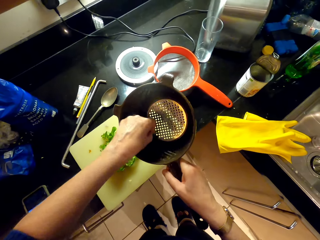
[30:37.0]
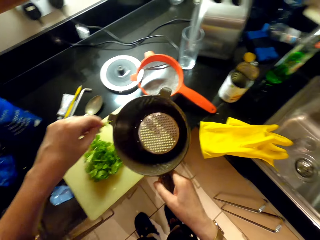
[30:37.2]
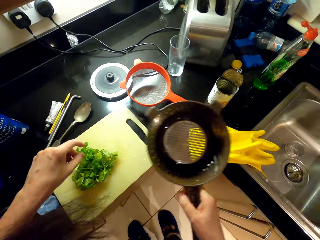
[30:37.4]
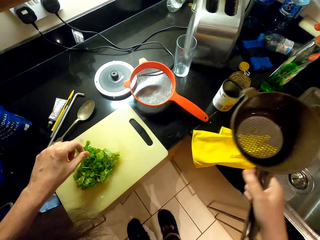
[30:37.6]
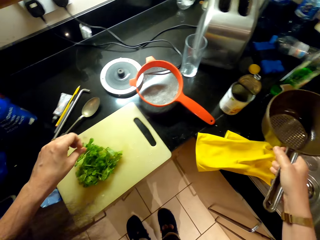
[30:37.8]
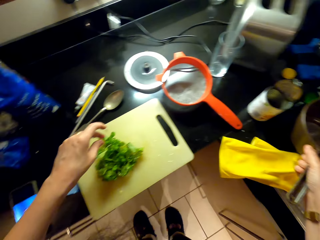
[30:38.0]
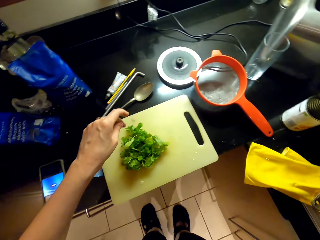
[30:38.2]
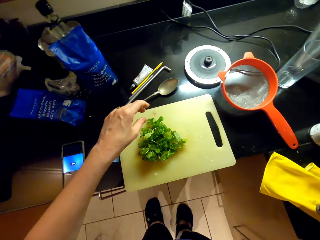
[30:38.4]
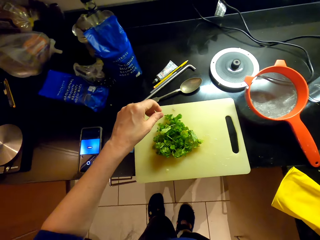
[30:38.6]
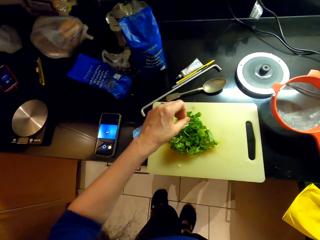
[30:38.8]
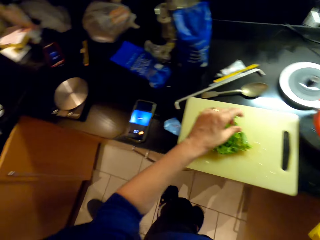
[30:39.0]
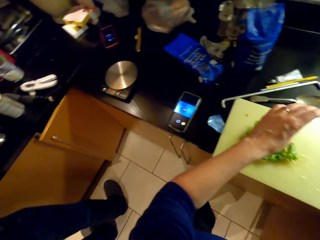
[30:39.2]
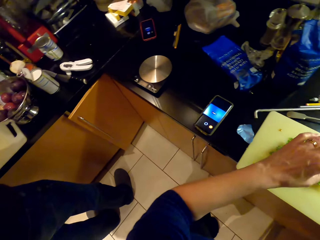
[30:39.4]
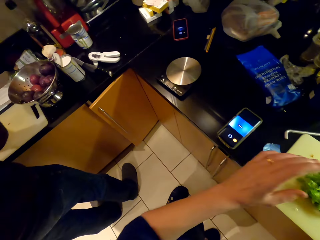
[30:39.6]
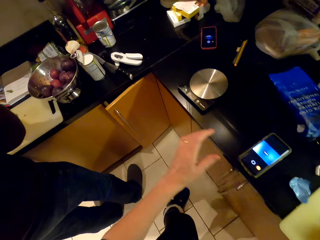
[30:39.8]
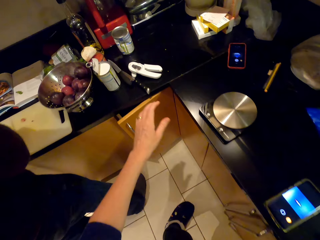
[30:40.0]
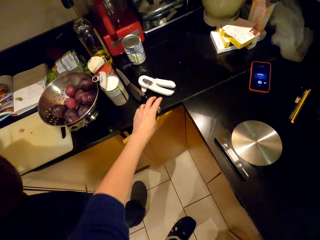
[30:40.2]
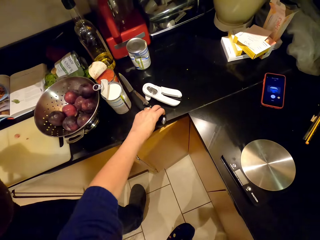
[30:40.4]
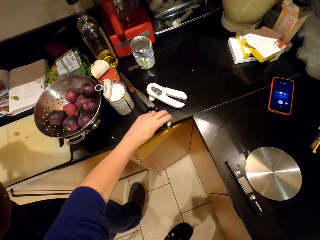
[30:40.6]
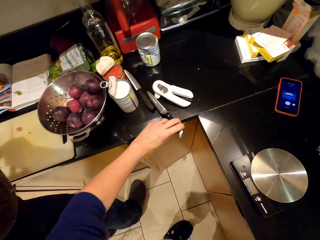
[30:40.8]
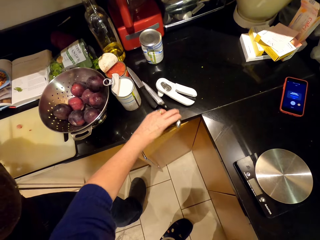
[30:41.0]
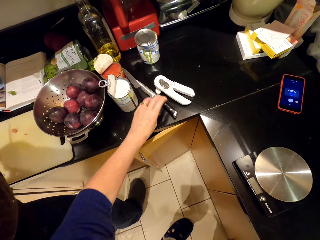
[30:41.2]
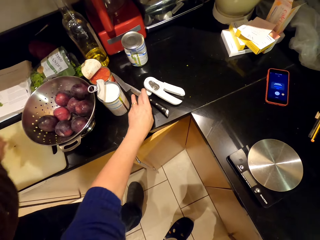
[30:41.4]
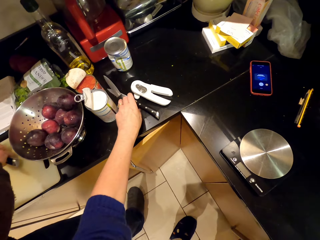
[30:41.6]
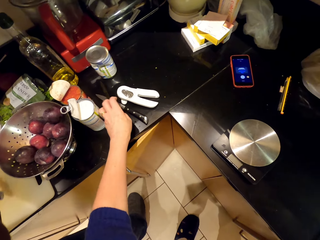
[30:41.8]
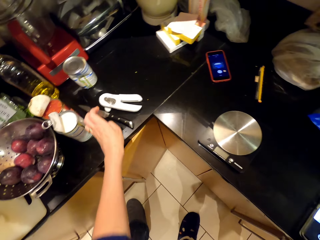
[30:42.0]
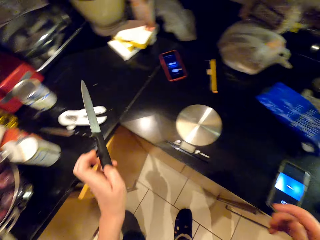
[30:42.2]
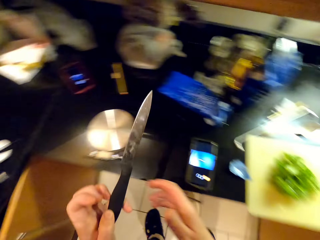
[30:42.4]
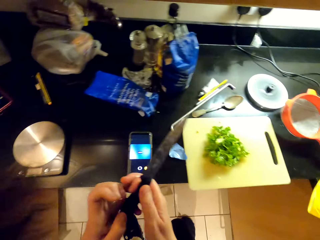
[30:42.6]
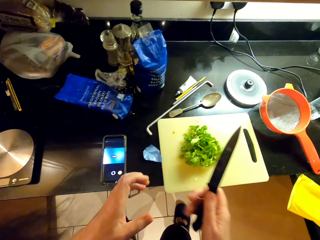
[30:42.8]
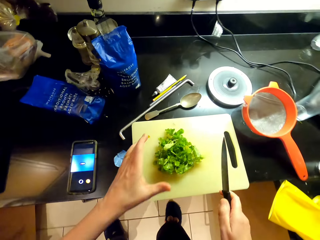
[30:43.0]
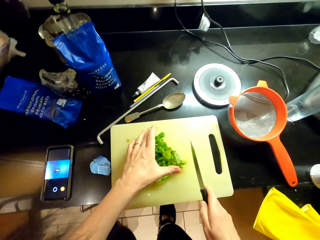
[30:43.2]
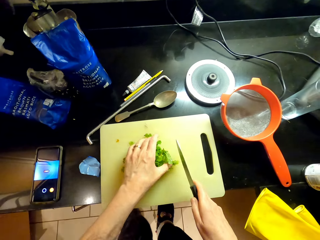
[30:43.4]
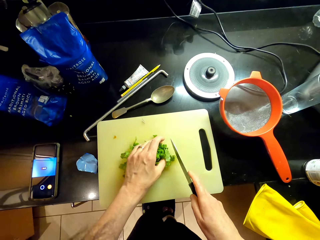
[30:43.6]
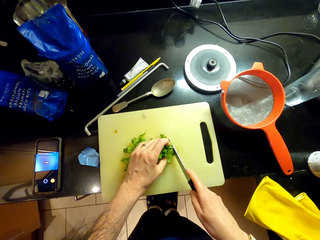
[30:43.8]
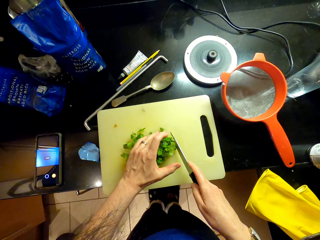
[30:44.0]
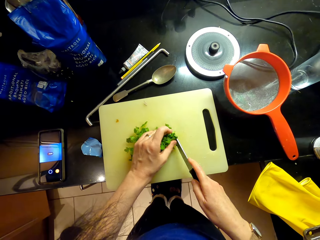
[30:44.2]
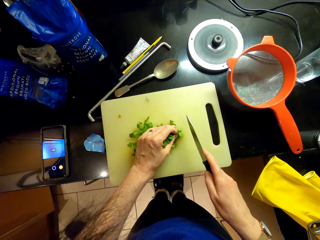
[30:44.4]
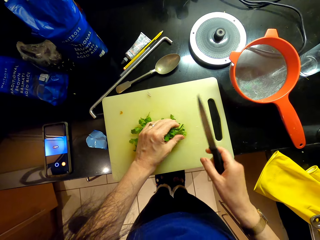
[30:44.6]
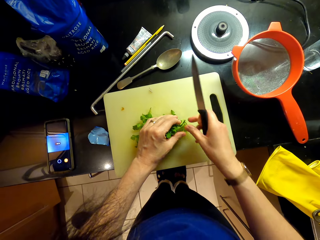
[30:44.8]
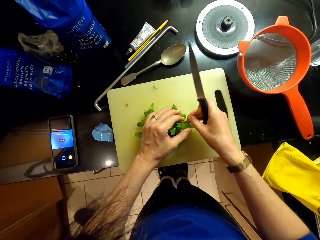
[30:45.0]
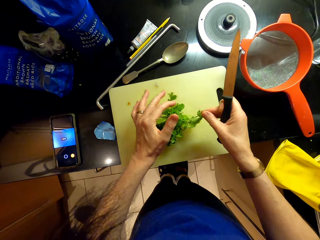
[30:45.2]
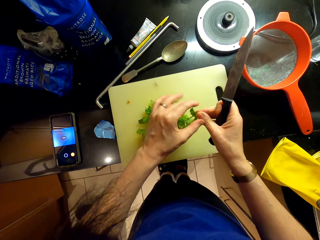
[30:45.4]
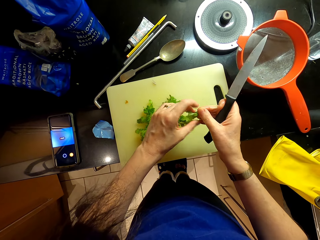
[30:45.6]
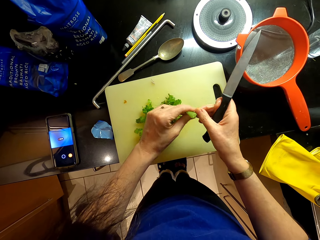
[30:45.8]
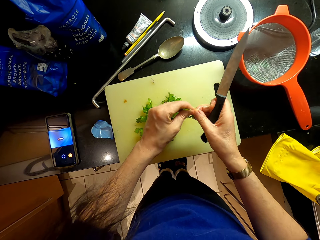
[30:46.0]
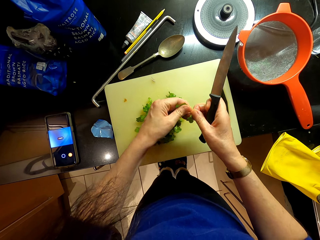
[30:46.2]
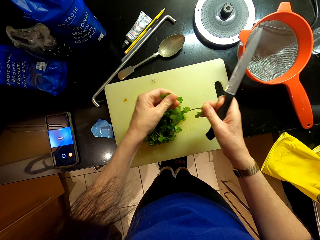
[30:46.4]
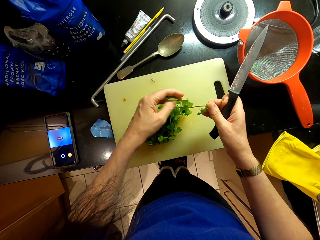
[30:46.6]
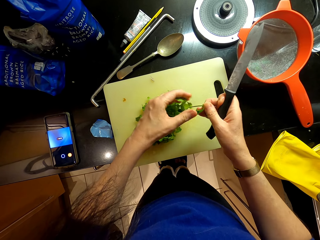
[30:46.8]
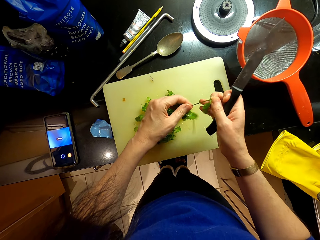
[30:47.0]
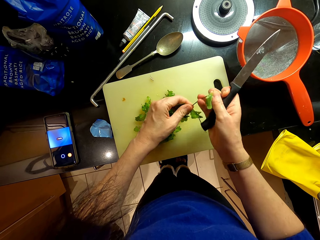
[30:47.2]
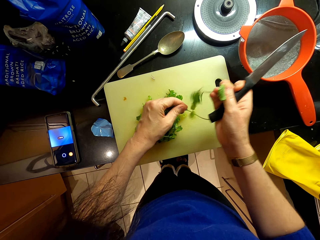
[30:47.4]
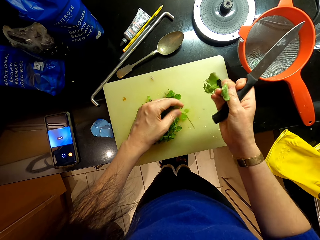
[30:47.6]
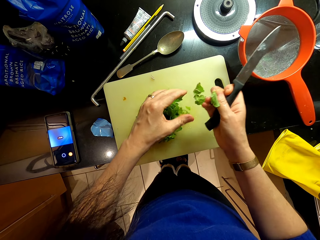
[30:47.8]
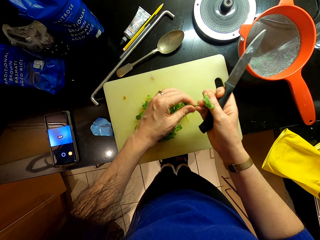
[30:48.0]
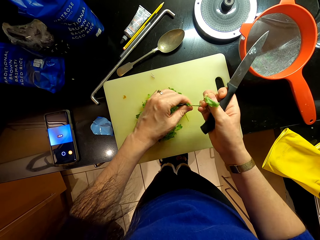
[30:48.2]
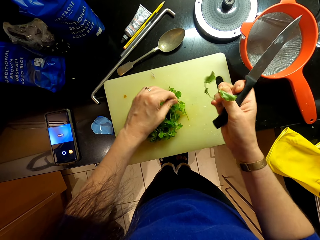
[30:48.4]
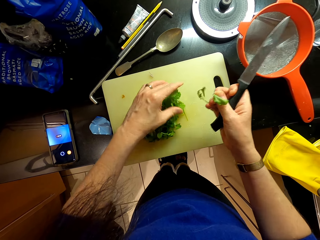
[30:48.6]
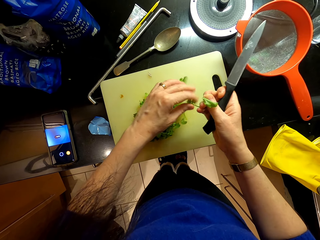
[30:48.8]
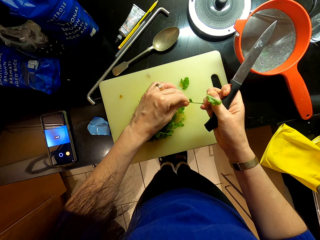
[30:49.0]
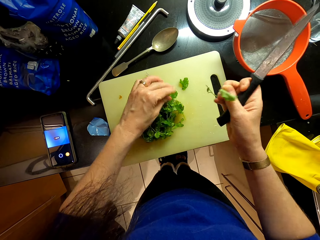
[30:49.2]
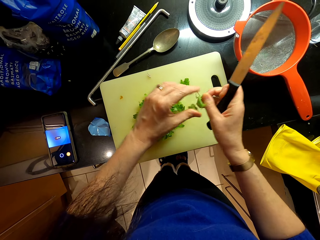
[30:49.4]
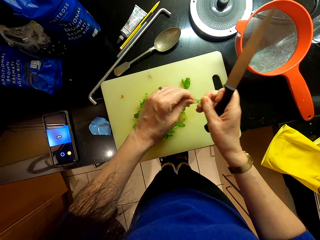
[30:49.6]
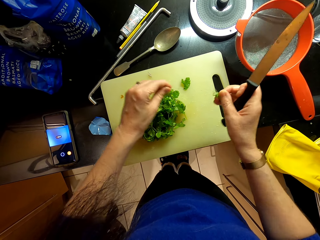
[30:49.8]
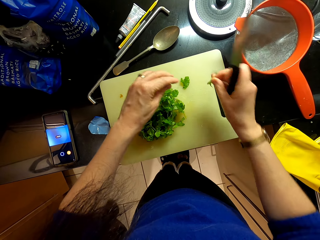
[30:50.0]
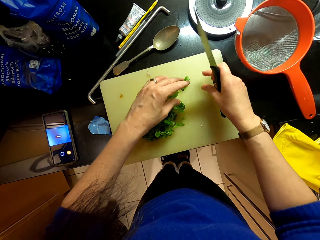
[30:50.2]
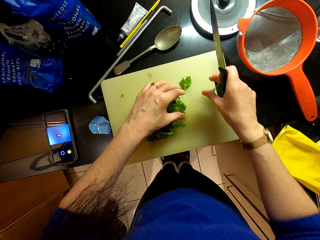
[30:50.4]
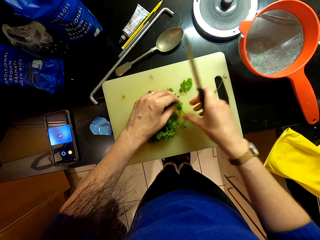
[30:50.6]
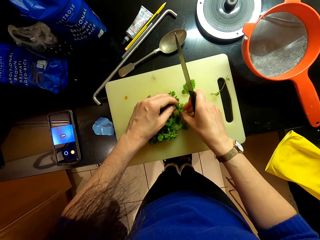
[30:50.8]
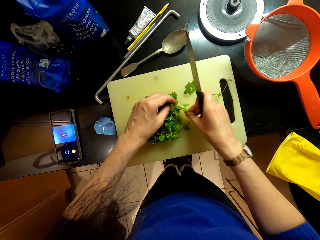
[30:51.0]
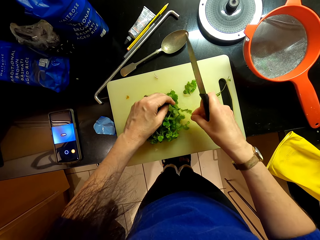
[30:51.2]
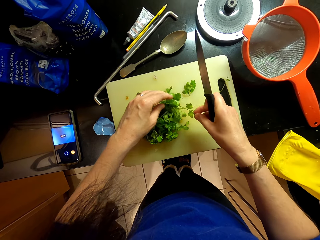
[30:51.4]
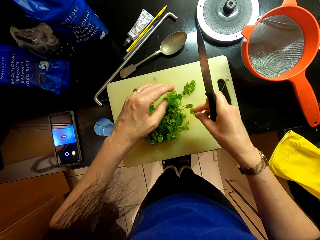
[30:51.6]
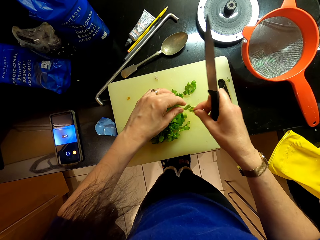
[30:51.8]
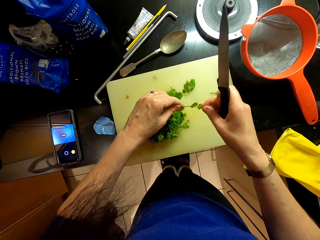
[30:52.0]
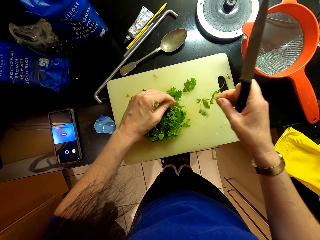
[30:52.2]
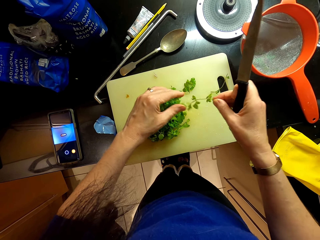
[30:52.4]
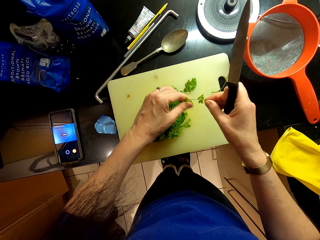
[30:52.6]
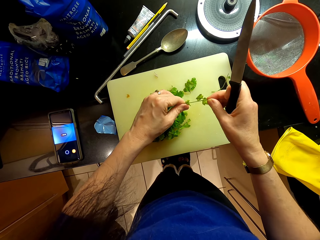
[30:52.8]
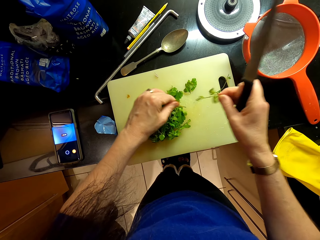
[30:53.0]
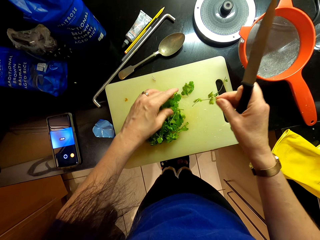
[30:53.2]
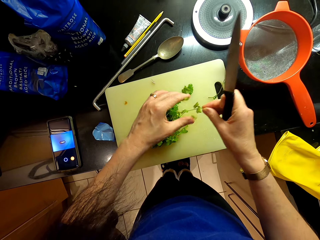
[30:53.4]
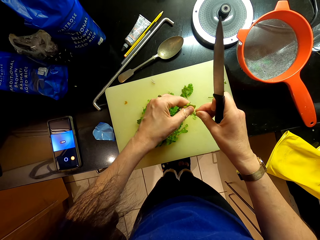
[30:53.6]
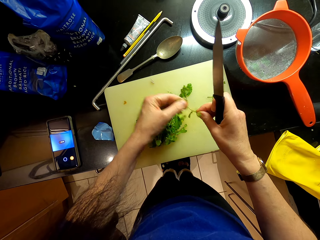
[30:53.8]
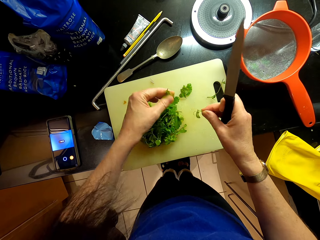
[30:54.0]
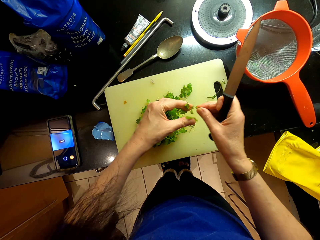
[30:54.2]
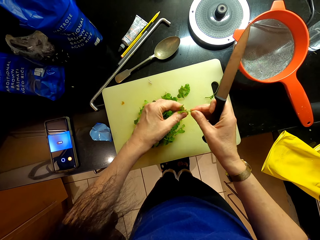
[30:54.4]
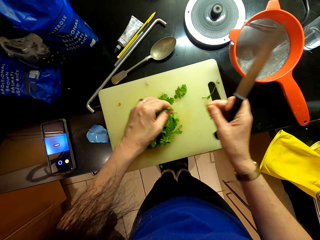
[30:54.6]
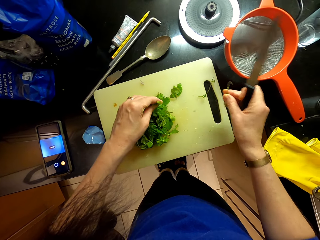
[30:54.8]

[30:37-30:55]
The camera wearer puts the strainer aside. They touch a knife and pick up the phone. They pick up the knife. They pluck the coriander leaves from the stems. They prepare the vegetables.

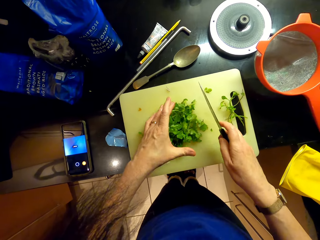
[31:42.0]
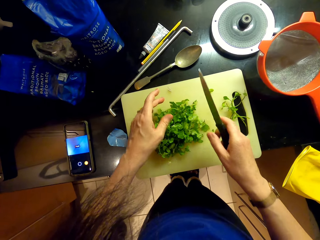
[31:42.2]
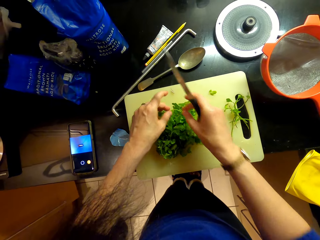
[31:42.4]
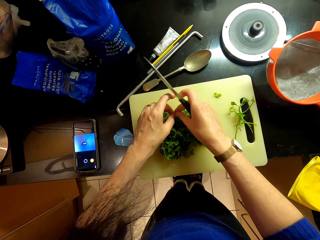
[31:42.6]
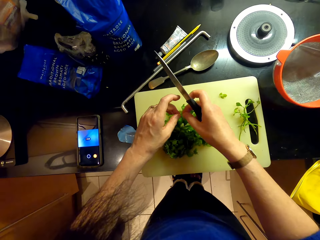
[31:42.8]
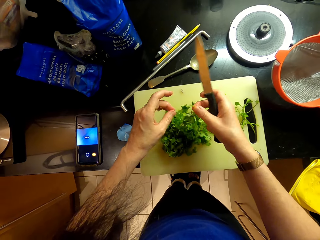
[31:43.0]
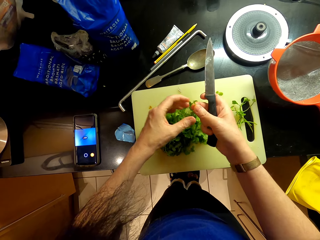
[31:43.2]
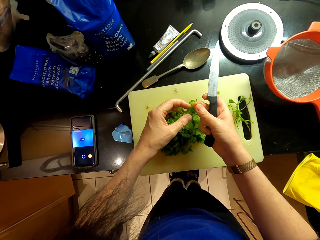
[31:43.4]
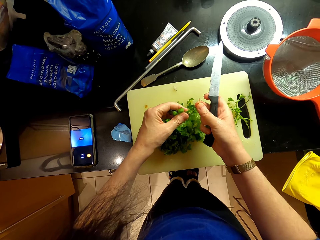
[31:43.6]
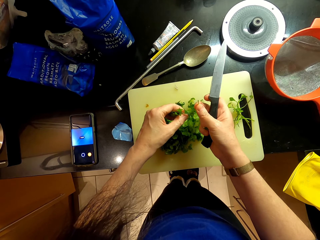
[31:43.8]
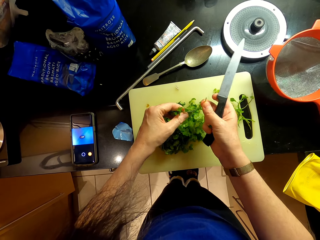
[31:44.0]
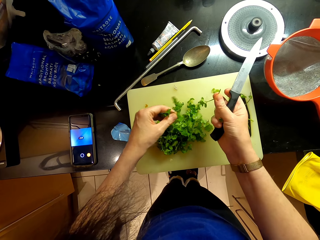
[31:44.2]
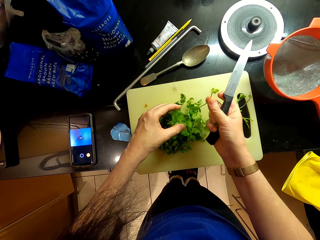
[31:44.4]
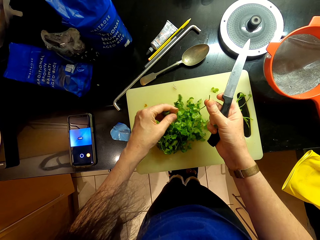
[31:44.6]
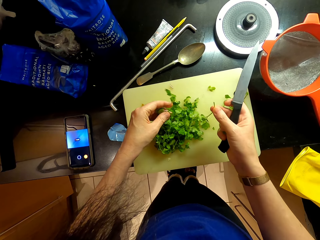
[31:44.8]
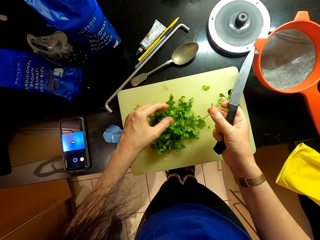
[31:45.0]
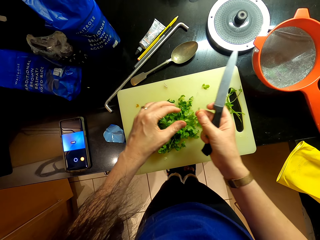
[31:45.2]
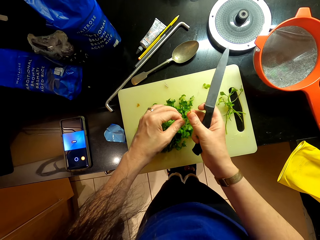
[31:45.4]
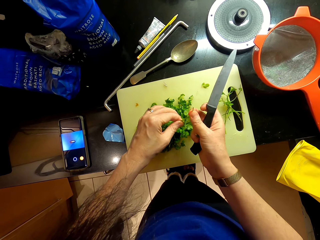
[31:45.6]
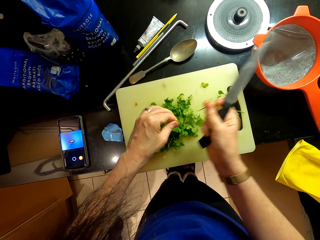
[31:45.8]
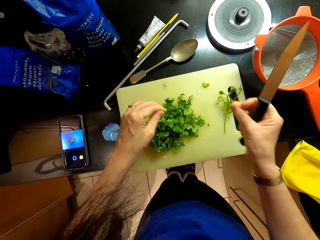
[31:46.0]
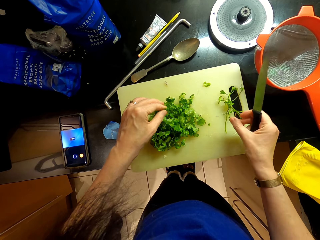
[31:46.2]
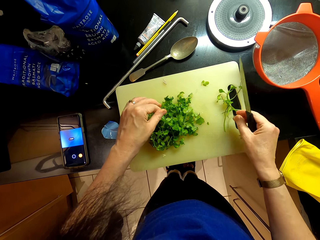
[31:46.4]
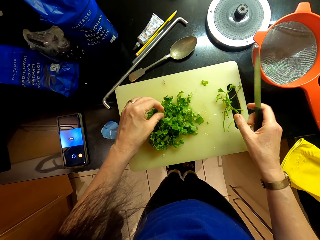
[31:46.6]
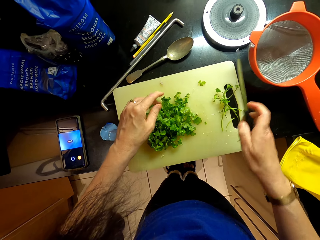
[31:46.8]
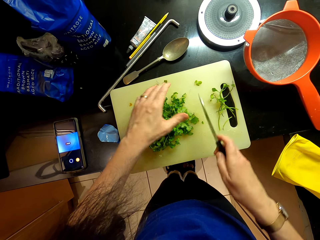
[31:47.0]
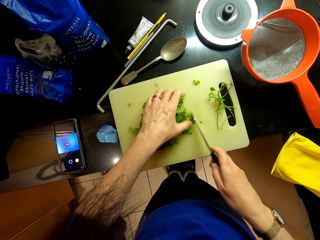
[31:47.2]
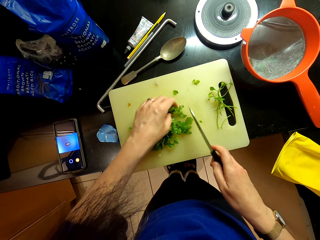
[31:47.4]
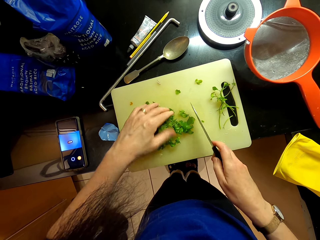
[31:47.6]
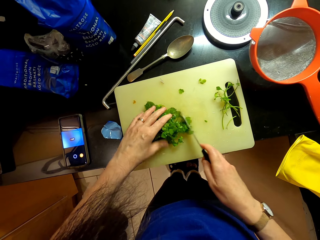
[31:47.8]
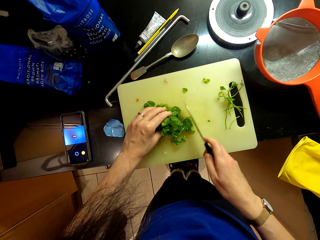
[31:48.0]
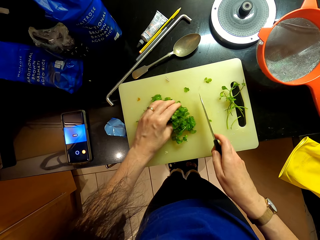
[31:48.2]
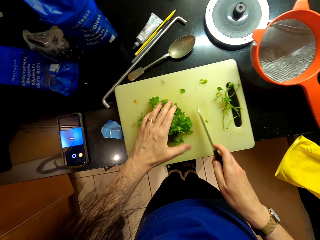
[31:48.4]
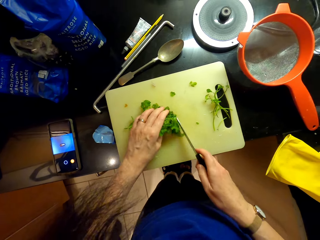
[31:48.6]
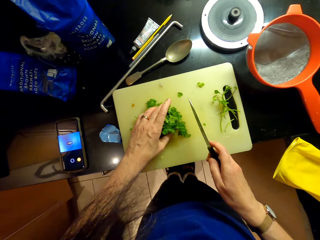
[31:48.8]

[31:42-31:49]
The camera wearer picks coriander and plucks the coriander.
